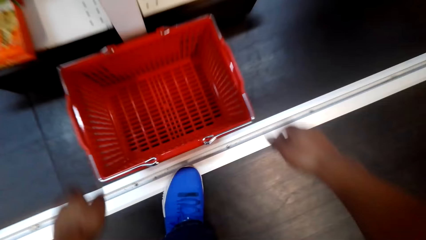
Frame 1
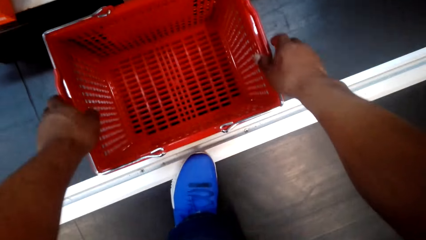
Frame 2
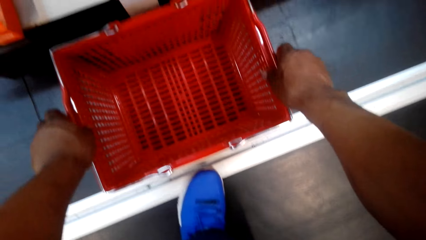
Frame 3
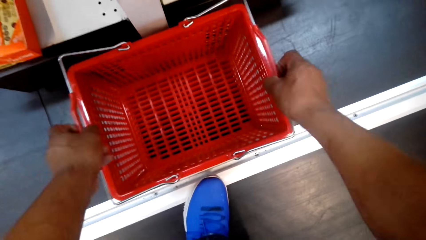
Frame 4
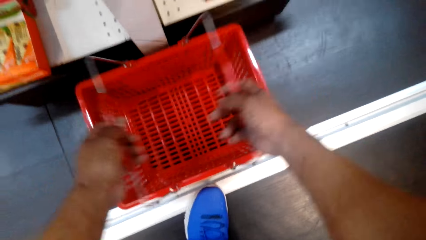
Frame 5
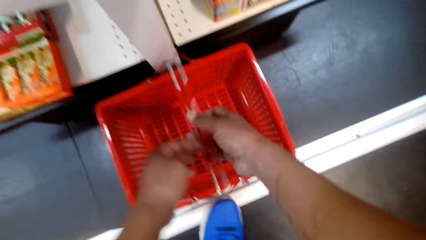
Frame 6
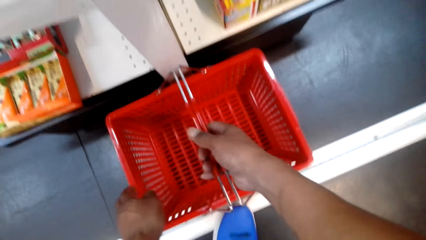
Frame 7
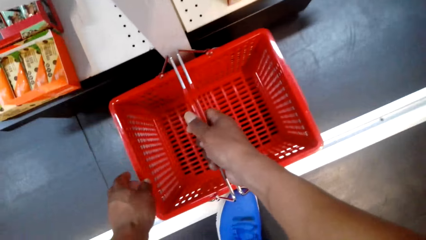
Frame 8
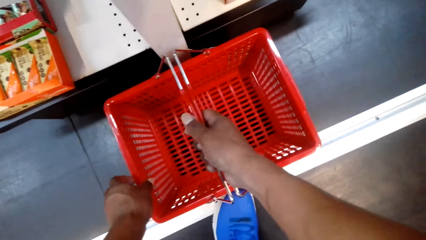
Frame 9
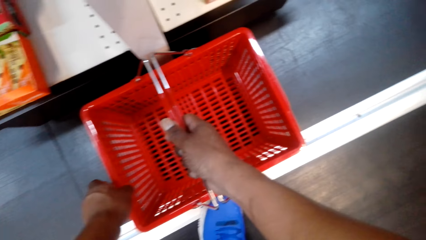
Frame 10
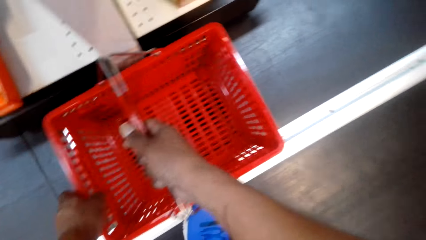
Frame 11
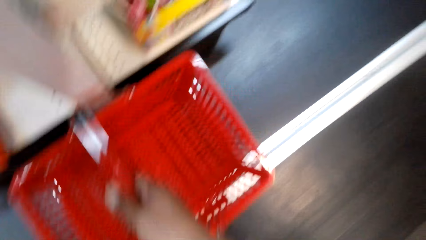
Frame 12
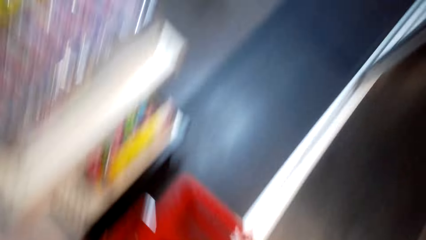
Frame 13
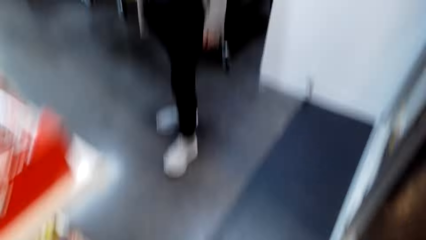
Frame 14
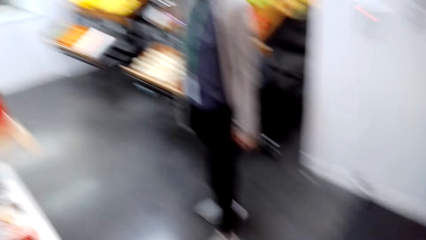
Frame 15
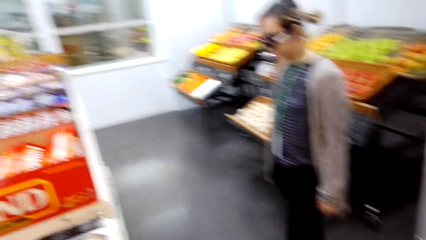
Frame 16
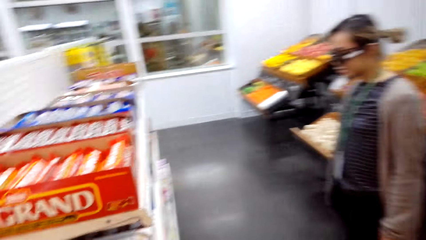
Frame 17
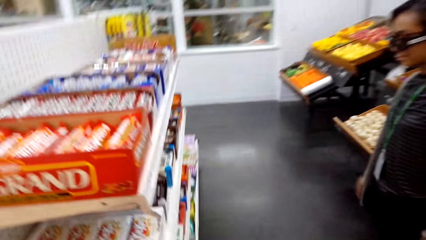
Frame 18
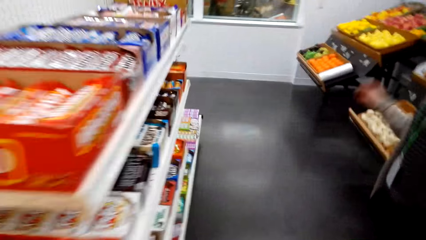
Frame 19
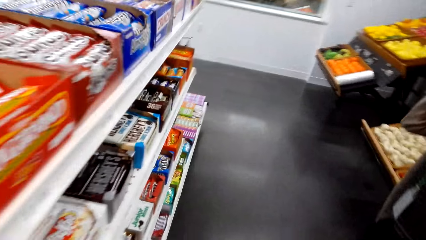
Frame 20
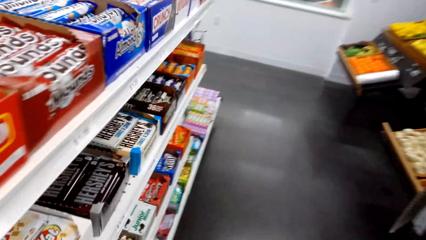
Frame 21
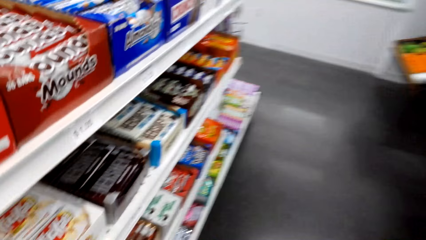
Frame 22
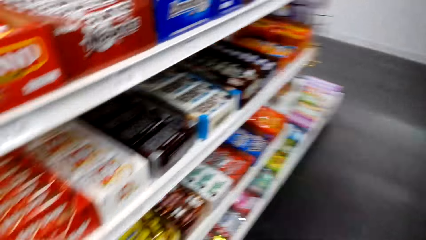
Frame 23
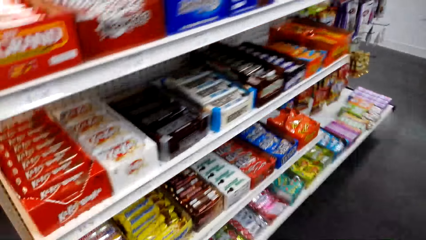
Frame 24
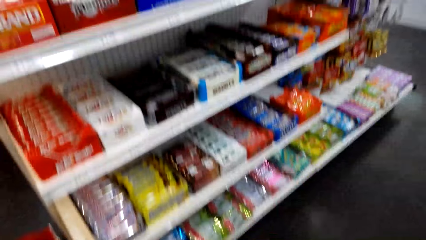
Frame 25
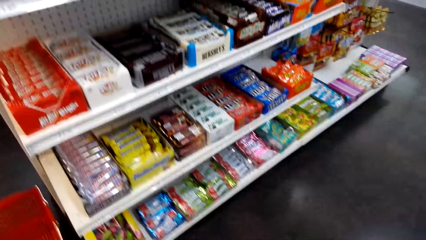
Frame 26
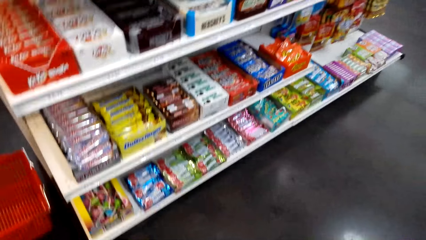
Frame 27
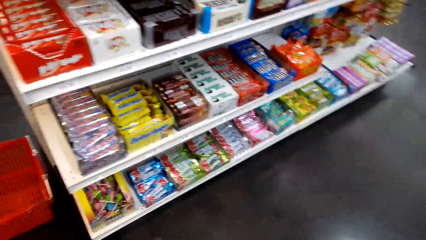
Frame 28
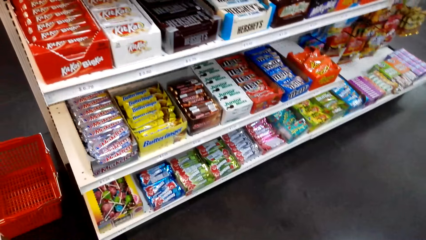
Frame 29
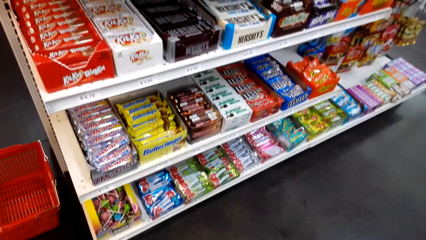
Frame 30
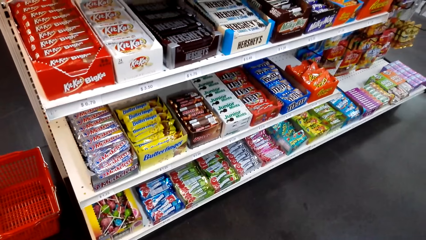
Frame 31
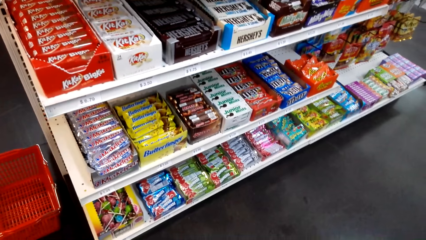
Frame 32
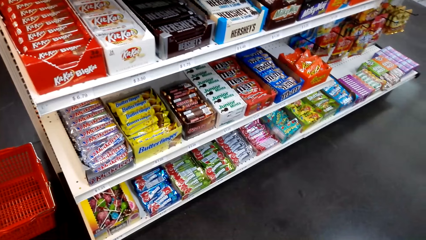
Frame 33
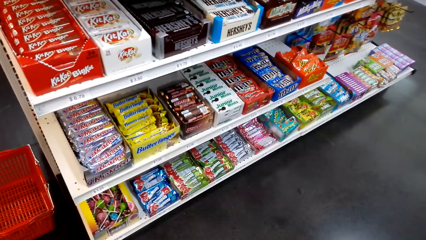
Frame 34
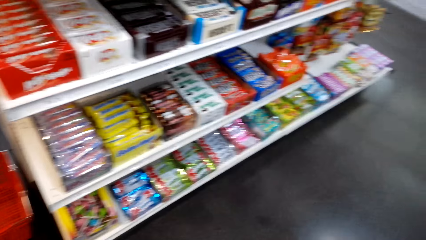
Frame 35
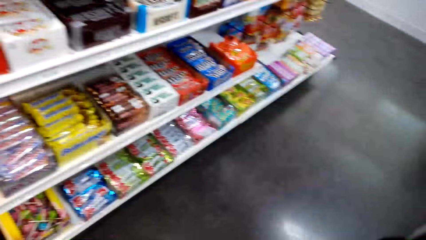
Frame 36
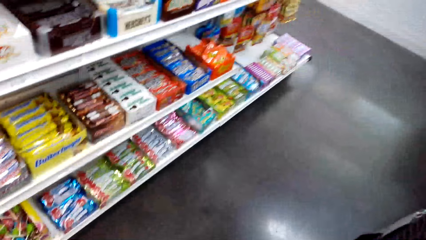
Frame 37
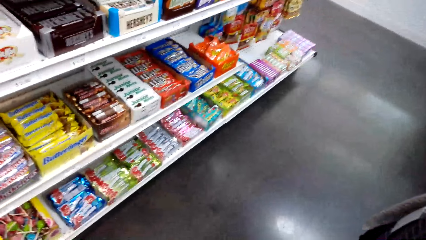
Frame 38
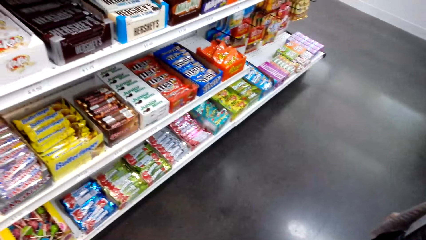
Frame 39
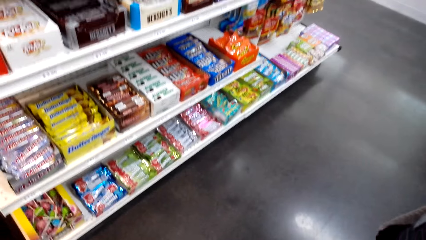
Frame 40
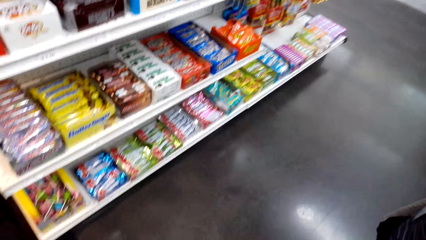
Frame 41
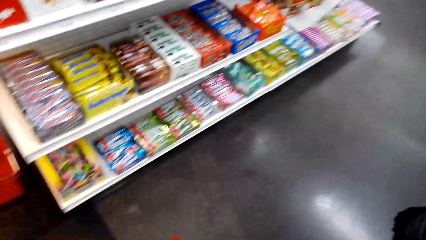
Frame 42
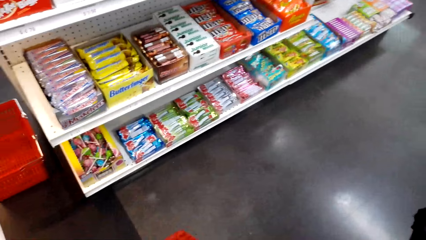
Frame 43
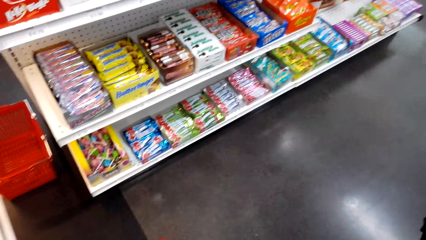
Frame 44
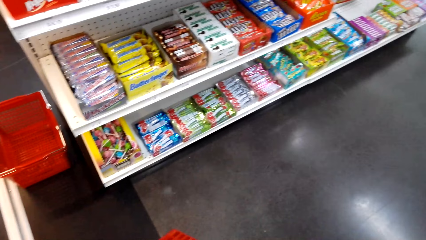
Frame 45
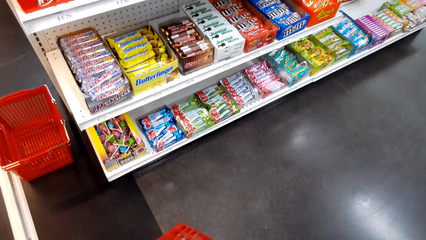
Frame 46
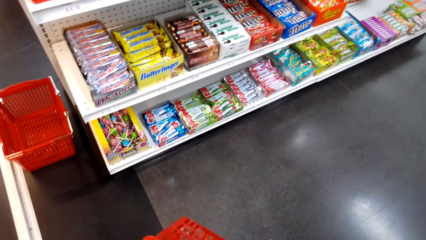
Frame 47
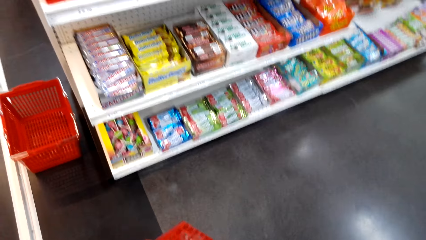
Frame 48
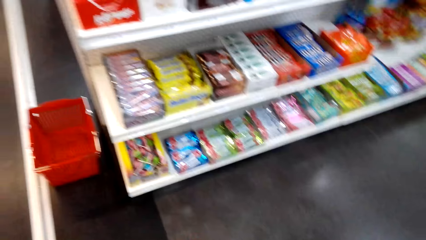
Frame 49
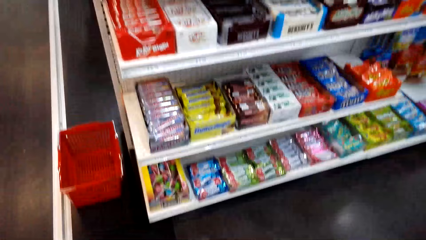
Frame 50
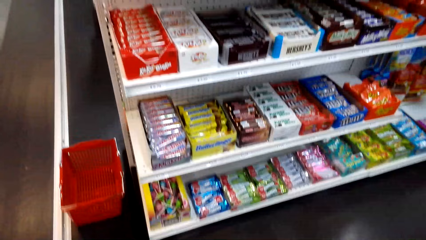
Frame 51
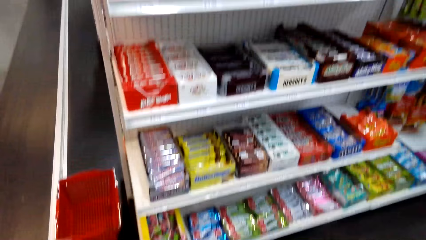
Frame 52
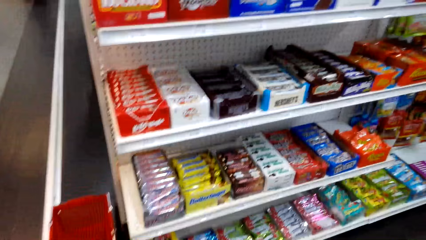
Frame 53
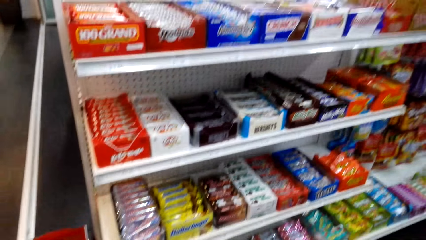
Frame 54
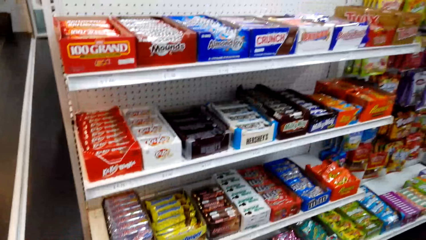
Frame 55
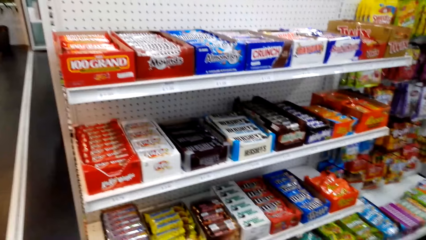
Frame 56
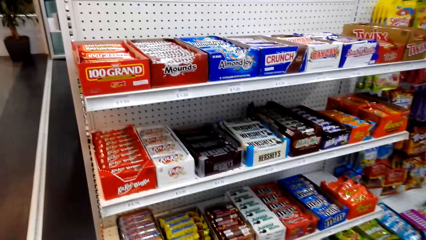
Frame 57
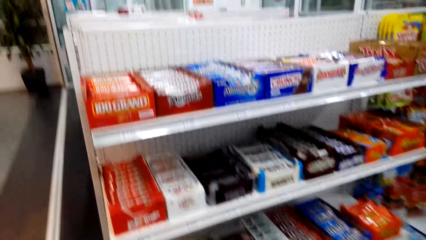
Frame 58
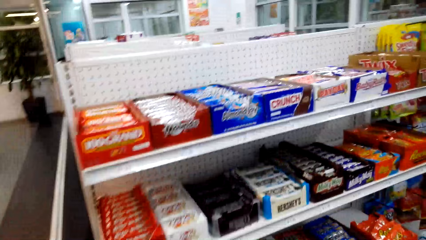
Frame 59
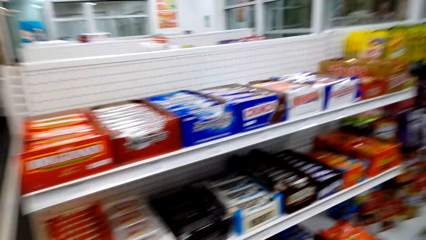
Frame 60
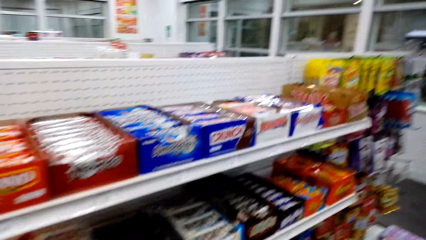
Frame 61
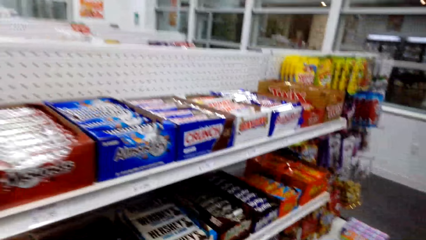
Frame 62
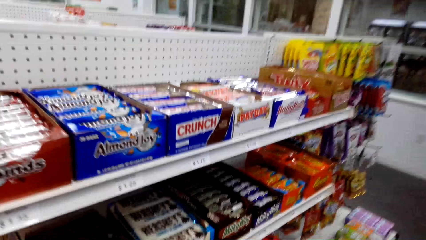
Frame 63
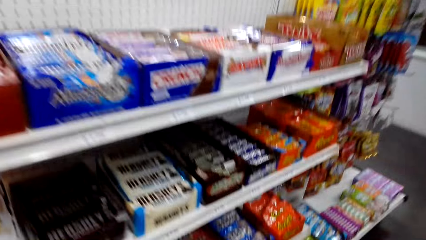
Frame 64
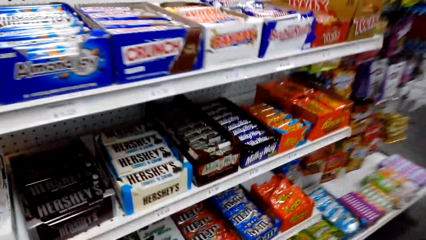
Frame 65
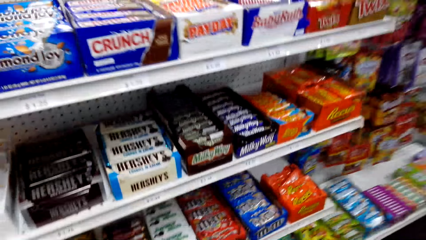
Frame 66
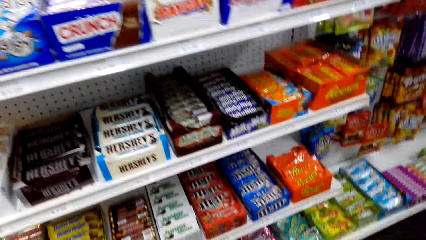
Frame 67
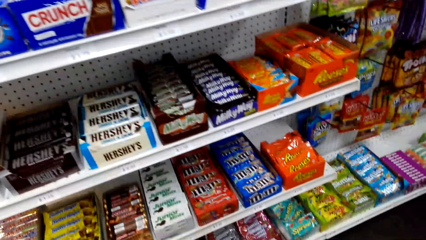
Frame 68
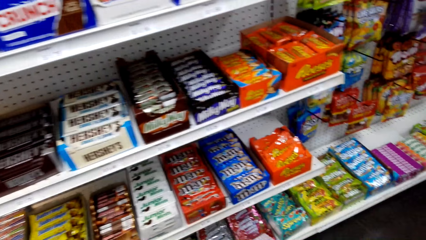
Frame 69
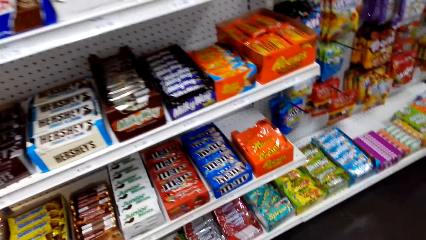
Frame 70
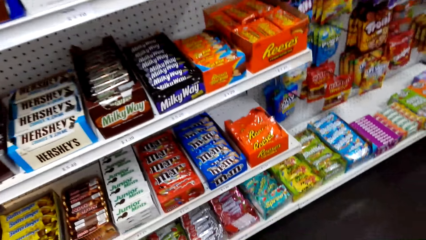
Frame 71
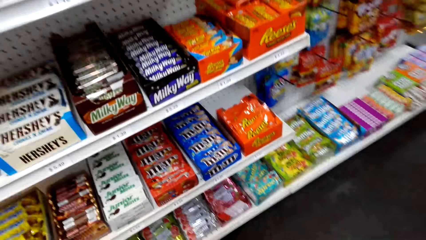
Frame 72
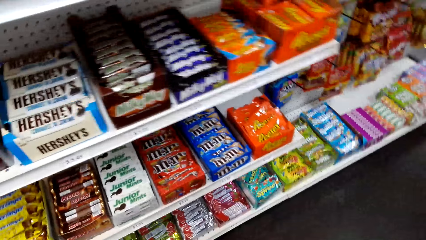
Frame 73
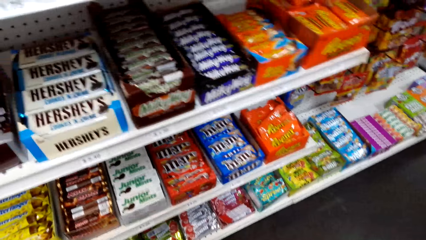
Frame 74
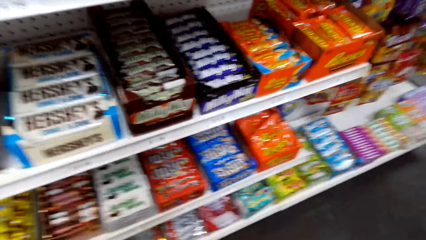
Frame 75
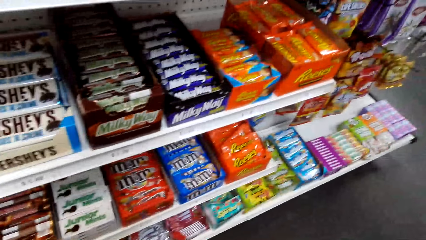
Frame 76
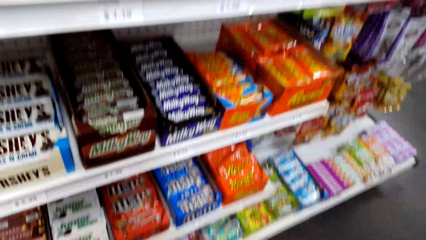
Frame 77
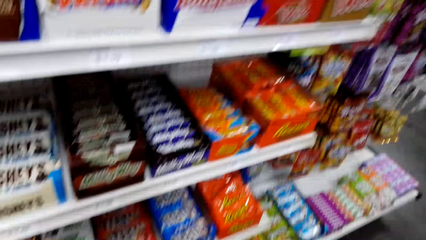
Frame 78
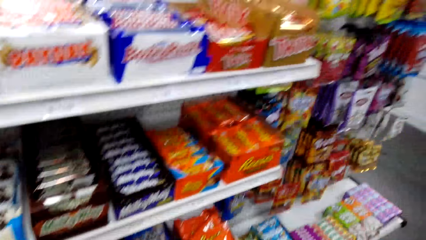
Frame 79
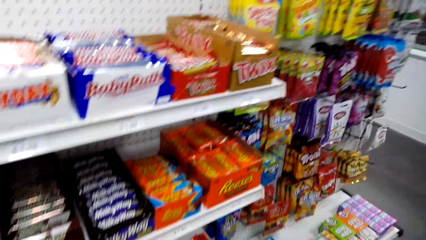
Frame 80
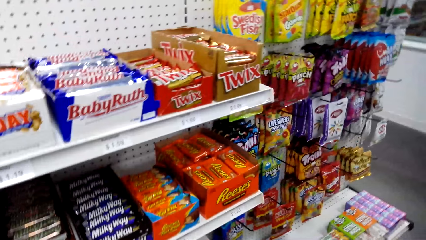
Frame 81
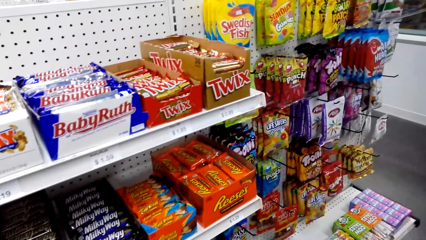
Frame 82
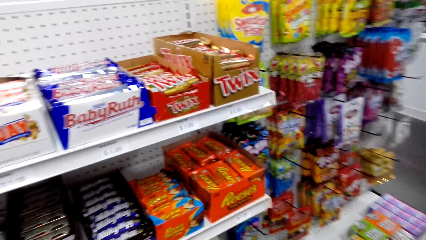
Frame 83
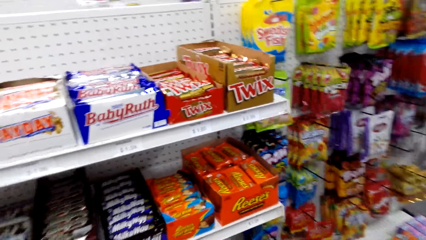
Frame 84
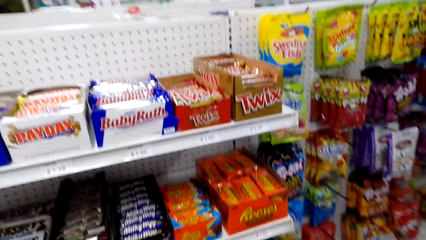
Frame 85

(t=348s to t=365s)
The camera wearer picks up a shopping basket. A woman stands beside the shelves. The camera wearer walks around the store. They stand beside the shelves and look around the shelves.
